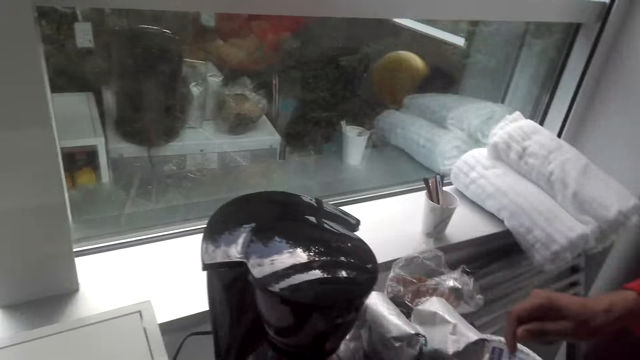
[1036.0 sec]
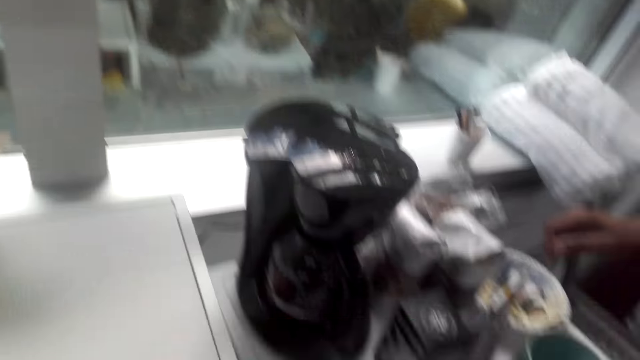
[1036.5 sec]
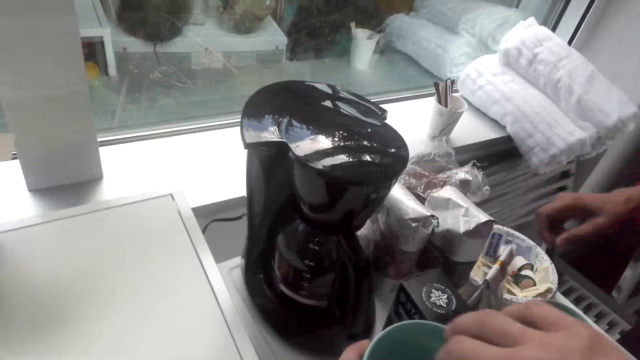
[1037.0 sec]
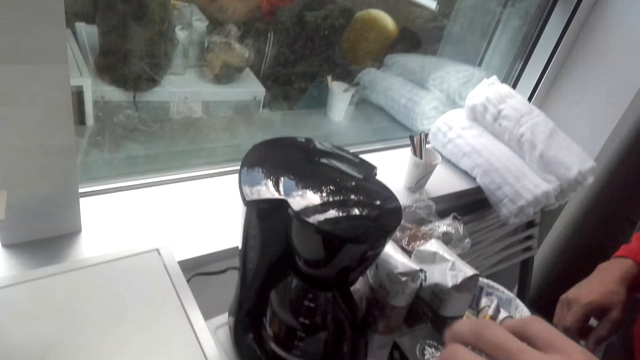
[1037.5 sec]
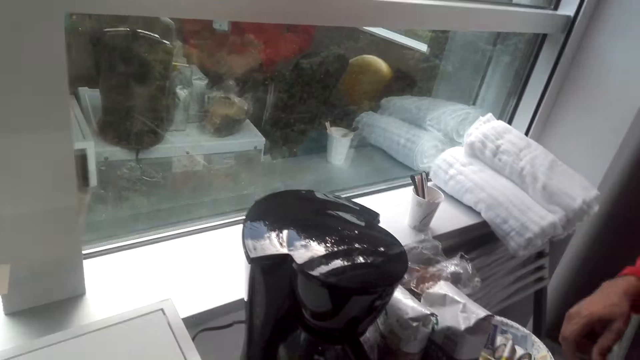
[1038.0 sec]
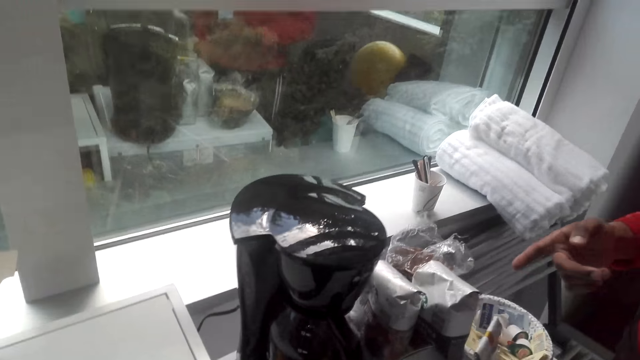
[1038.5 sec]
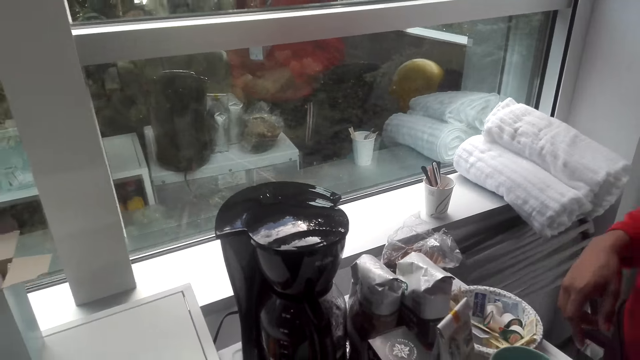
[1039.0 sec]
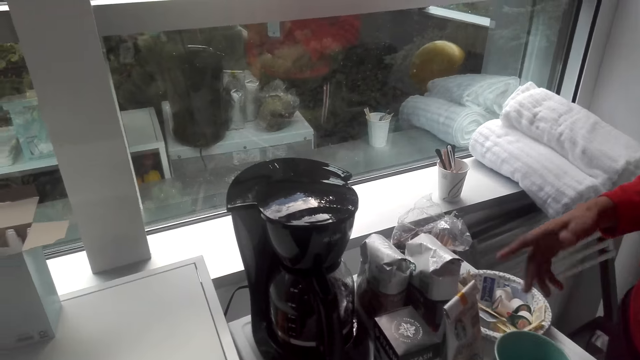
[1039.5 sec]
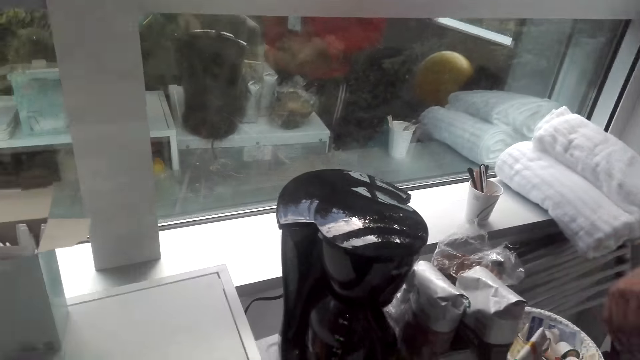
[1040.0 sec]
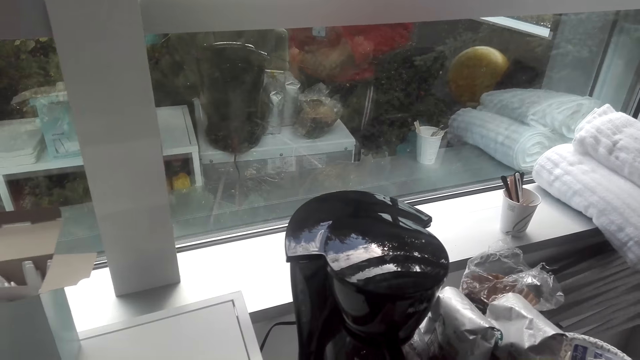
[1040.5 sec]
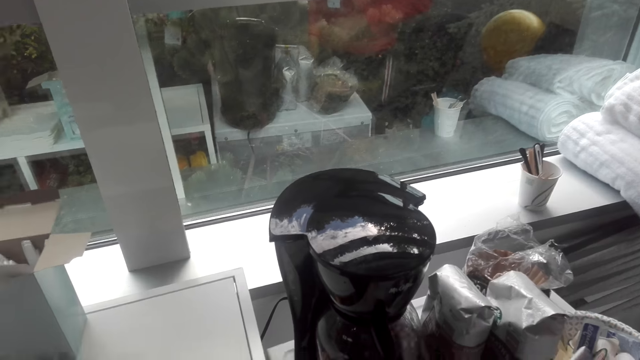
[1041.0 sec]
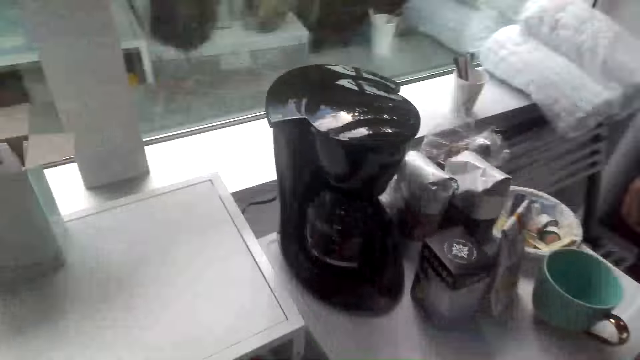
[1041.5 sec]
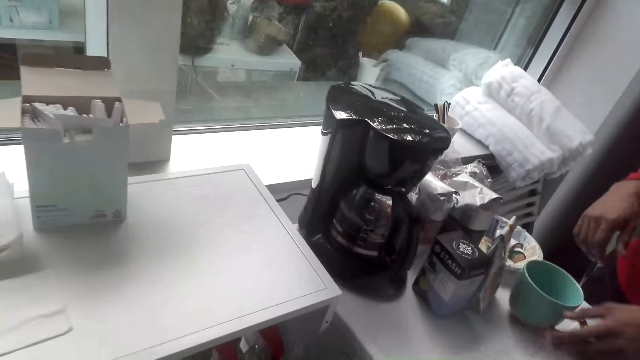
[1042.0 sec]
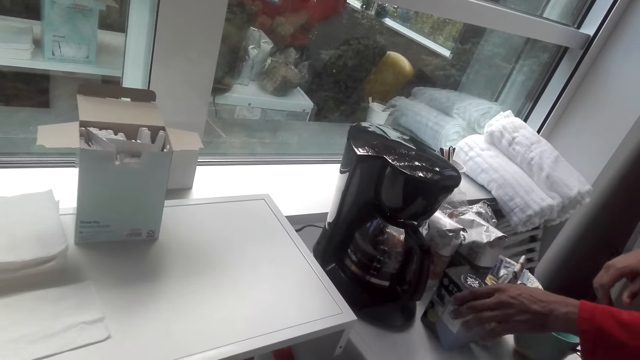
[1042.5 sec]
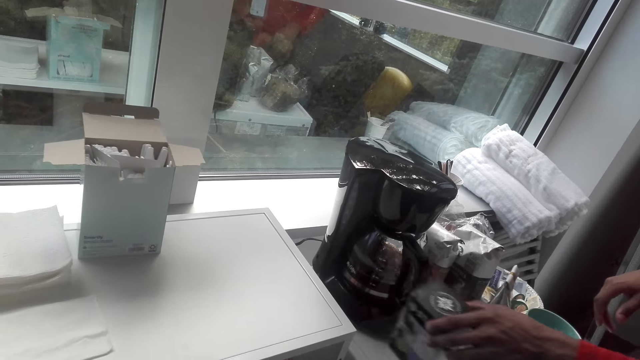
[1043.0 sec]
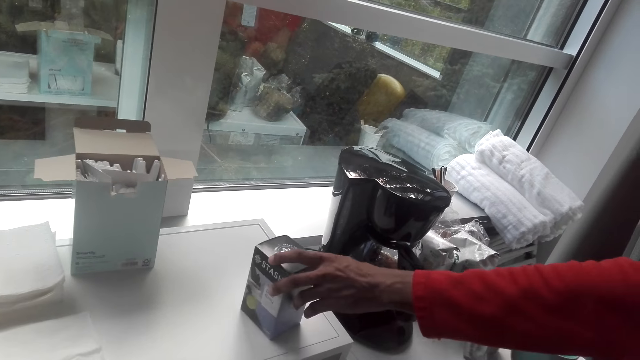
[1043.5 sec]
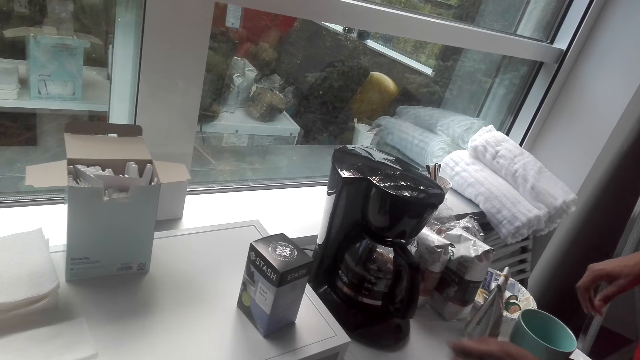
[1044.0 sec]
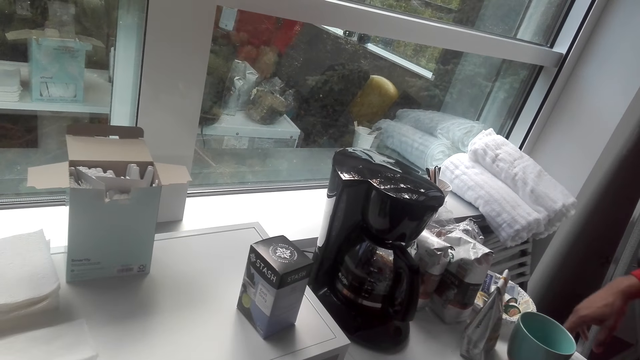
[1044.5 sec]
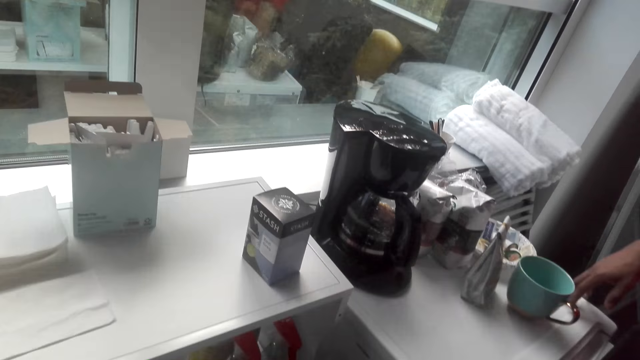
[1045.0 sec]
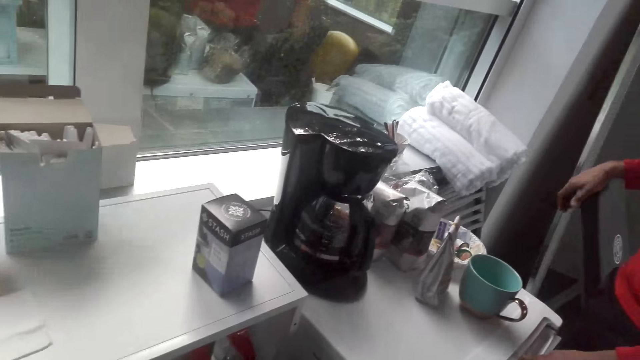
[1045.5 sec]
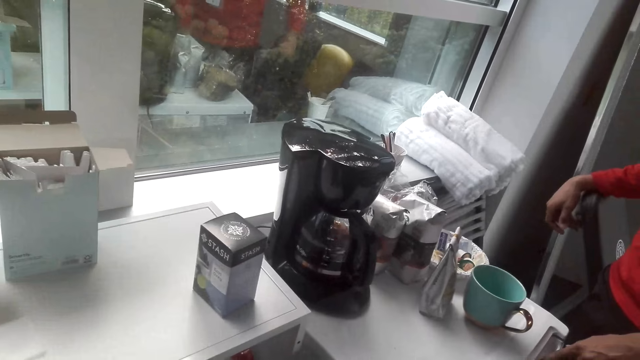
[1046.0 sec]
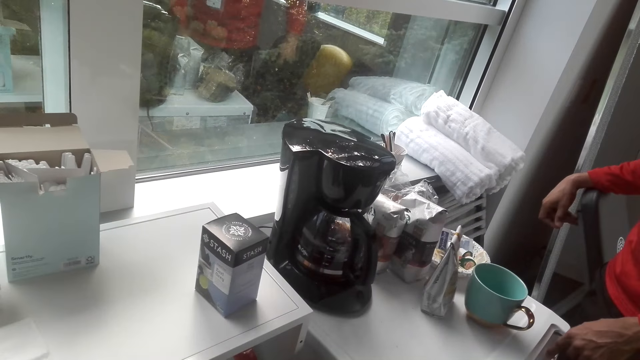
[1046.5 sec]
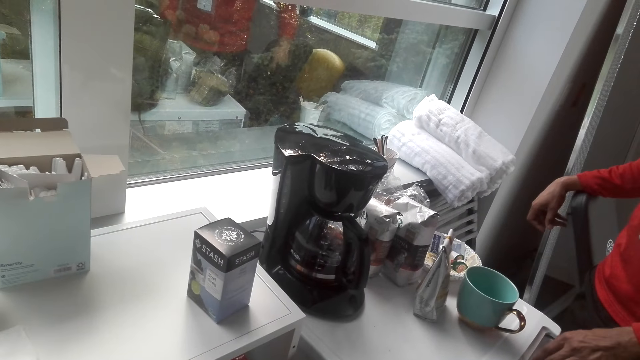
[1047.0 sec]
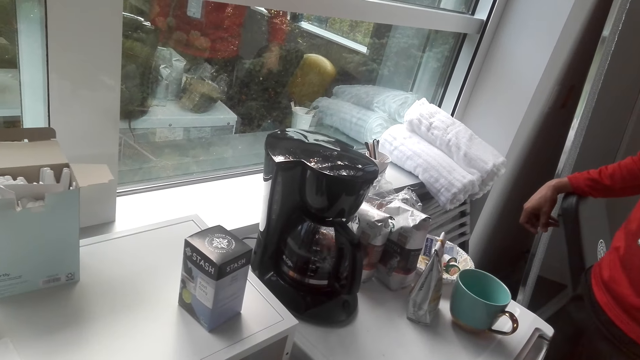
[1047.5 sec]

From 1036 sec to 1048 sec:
The camera wearer stirs the sugar in the mug. He holds a coffee cup in his hand. He looks at the coffee maker. A man grabs a box. The camera wearer moves the box of tea from the fridge to the counter. The man moves the box to the top of the cabinet. The camera wearer gazes at the coffee maker.

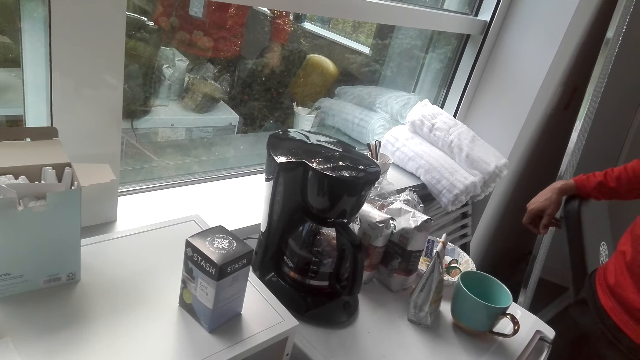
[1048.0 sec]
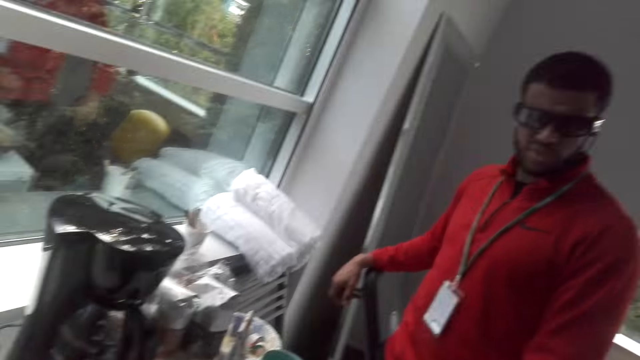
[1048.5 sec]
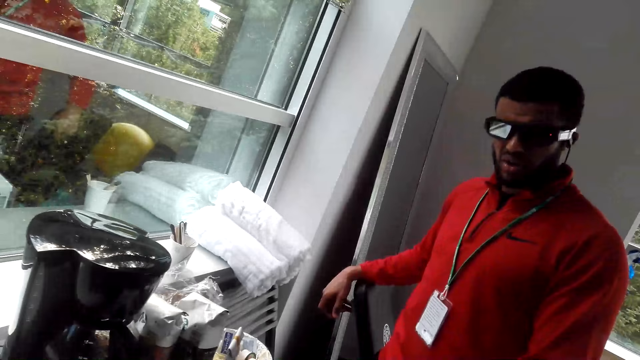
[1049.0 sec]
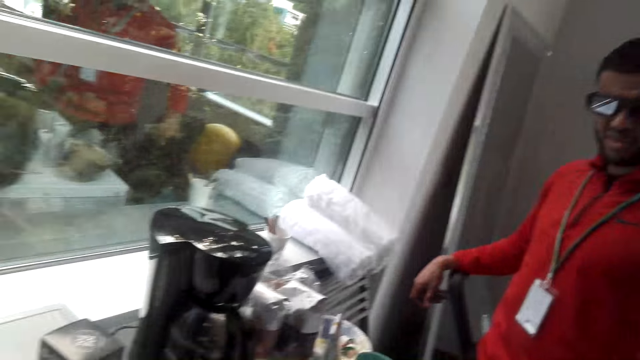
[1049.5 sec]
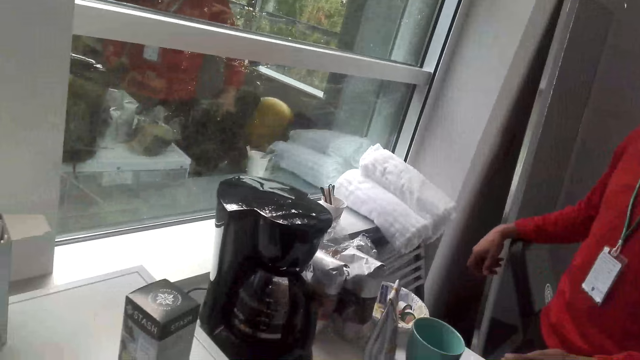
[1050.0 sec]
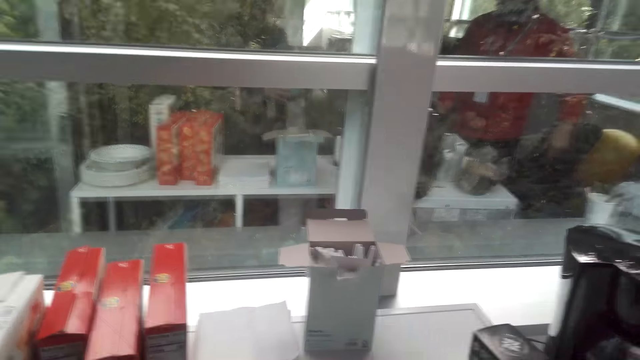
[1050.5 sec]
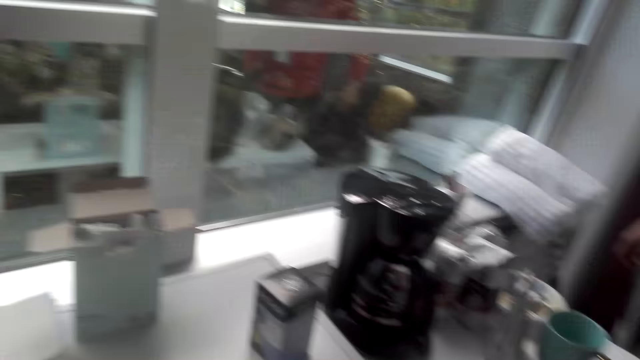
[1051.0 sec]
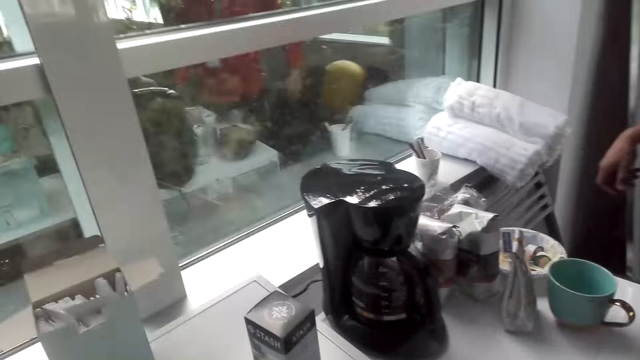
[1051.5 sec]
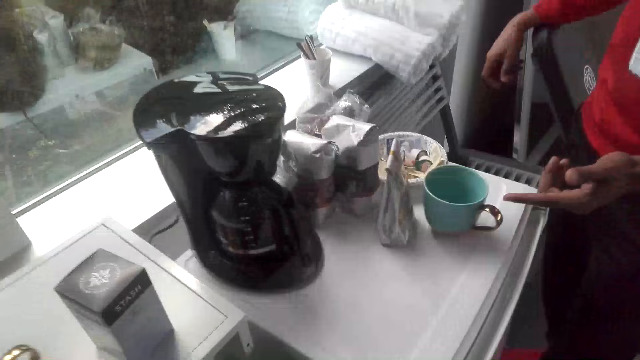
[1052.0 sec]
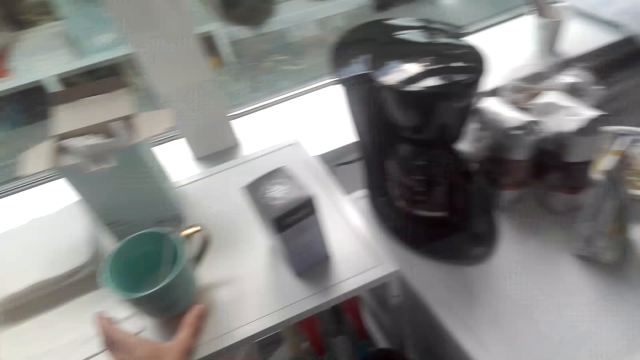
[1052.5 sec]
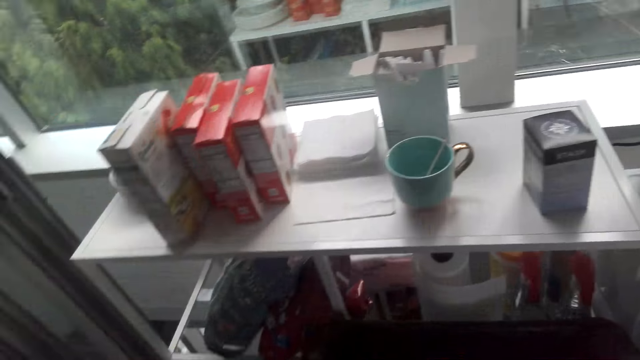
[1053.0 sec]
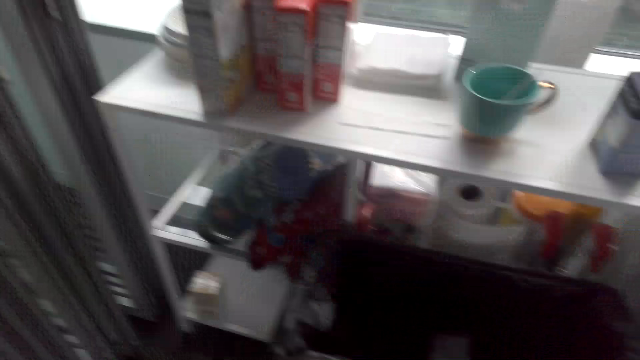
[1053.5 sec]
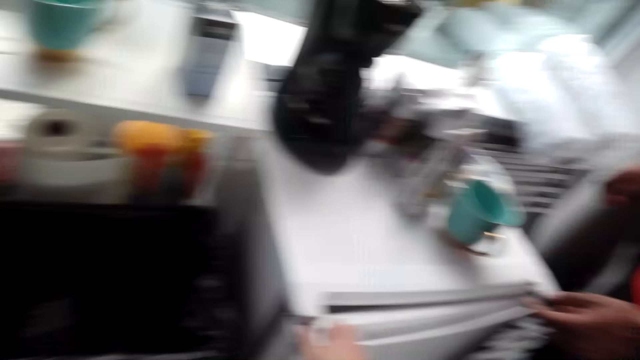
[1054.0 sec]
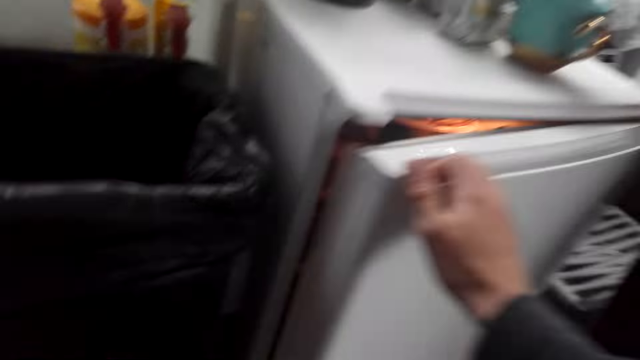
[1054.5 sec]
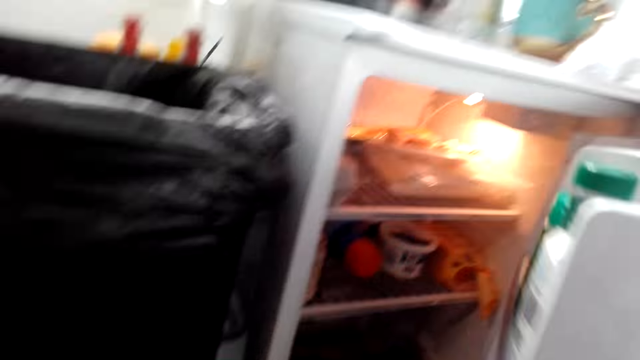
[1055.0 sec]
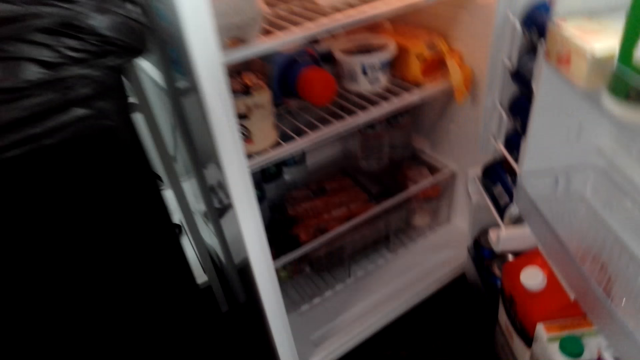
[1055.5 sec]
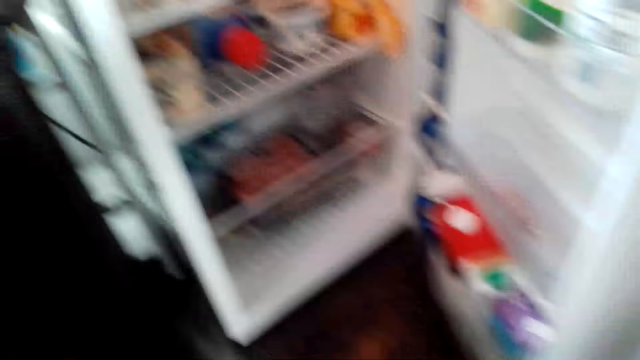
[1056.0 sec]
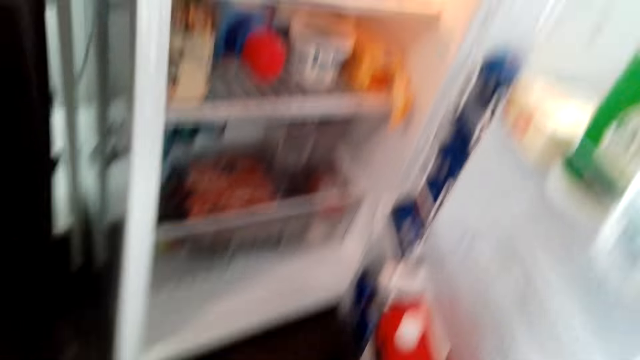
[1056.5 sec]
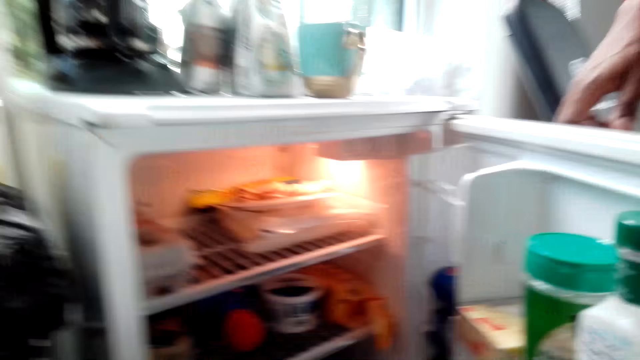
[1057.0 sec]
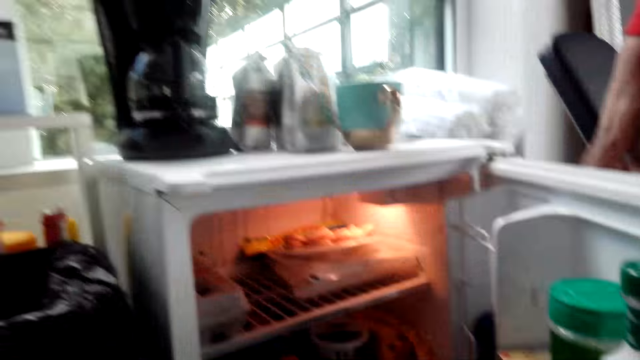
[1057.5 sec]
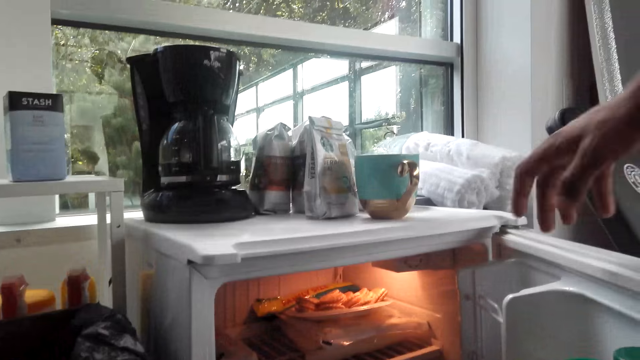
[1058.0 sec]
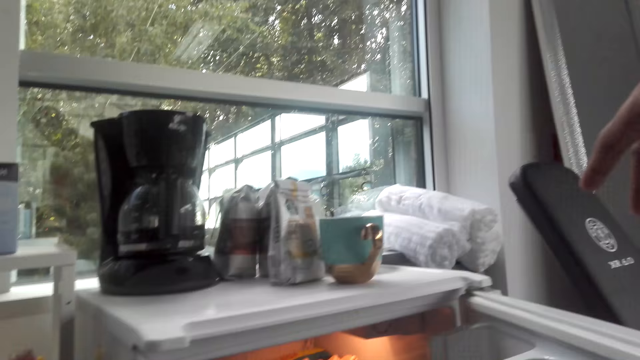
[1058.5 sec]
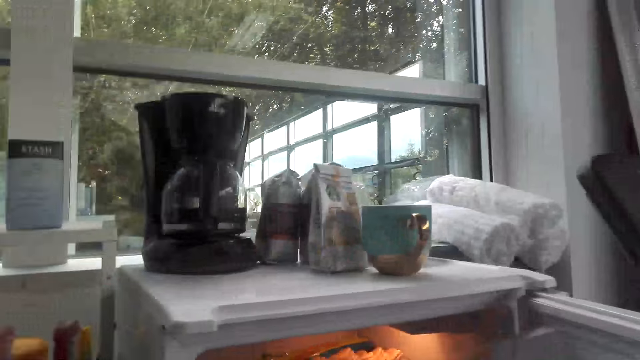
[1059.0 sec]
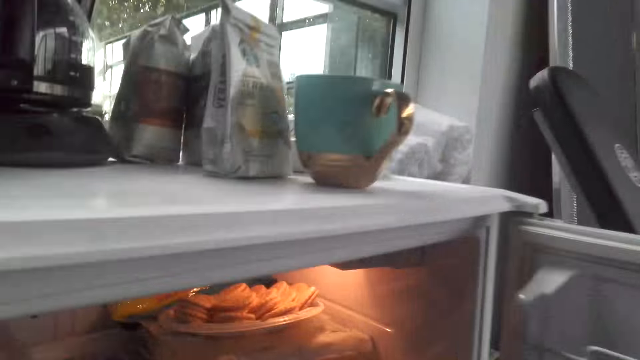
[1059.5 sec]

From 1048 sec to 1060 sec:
A man dialogues with the camera wearer. The camera wearer looks around the top of the fridge and cabinet. They open the fridge door. They peep in the fridge.
